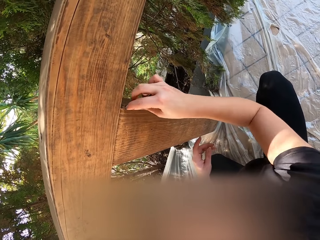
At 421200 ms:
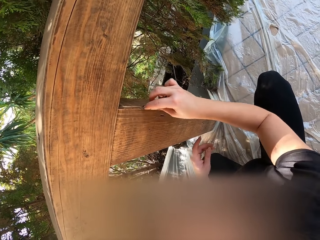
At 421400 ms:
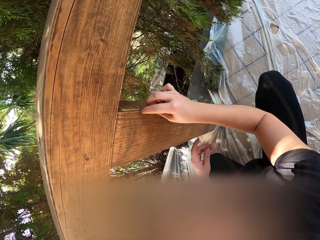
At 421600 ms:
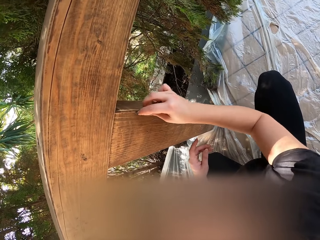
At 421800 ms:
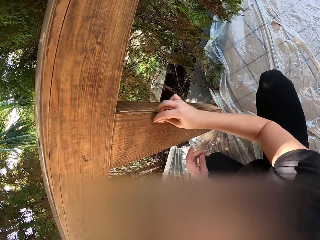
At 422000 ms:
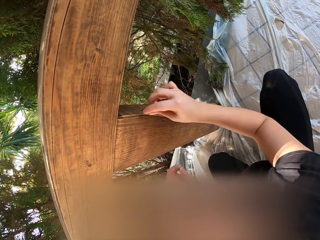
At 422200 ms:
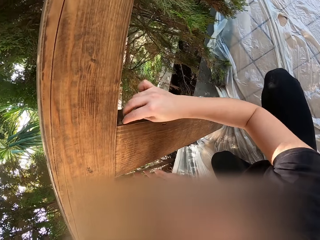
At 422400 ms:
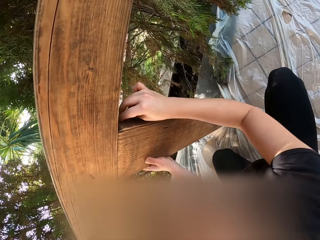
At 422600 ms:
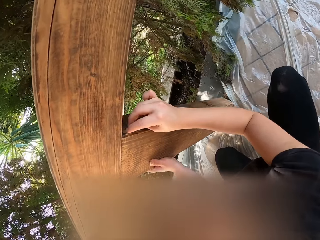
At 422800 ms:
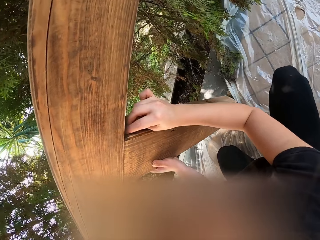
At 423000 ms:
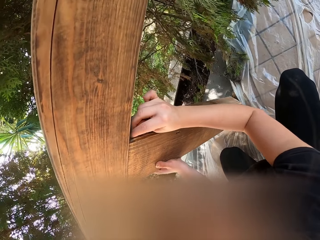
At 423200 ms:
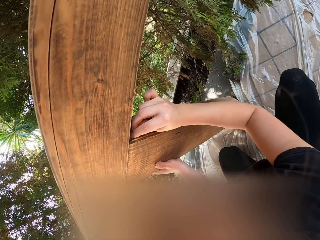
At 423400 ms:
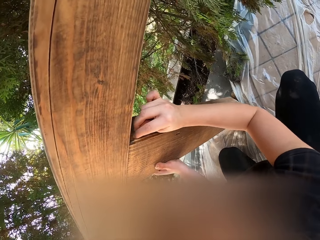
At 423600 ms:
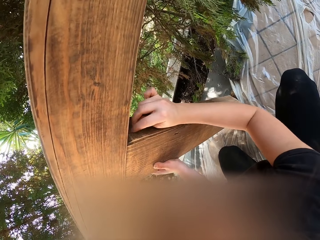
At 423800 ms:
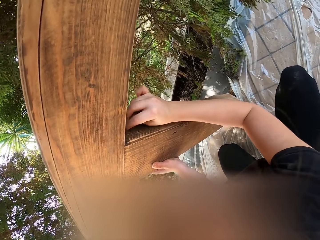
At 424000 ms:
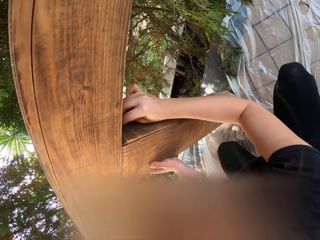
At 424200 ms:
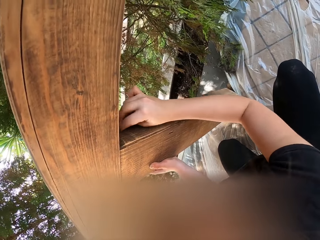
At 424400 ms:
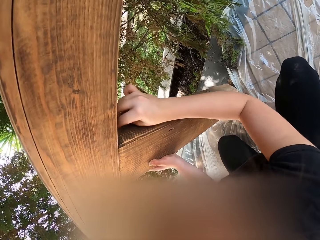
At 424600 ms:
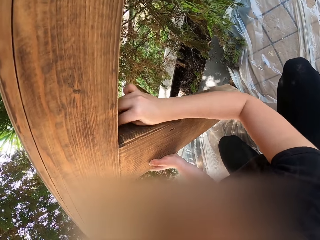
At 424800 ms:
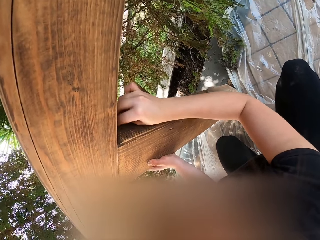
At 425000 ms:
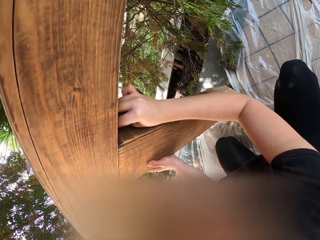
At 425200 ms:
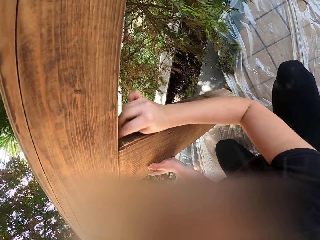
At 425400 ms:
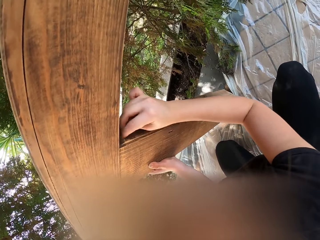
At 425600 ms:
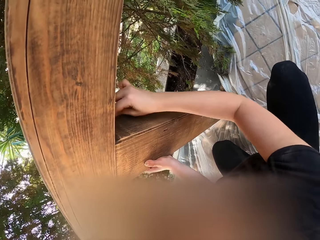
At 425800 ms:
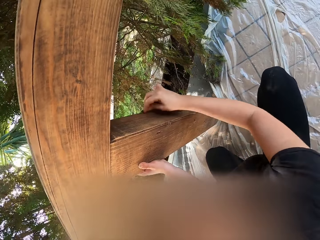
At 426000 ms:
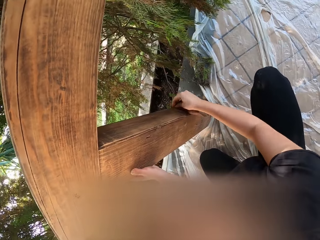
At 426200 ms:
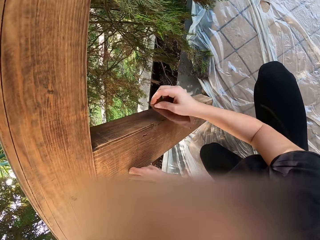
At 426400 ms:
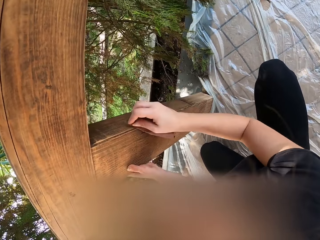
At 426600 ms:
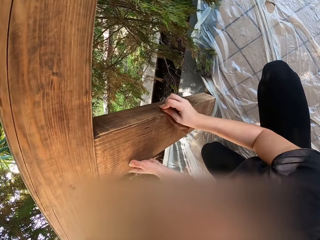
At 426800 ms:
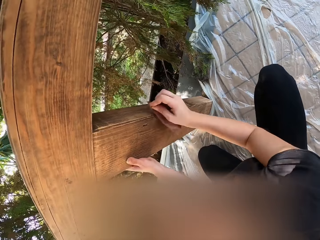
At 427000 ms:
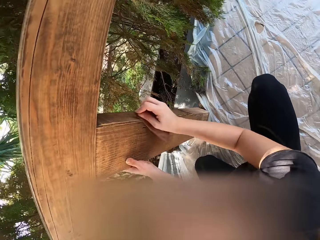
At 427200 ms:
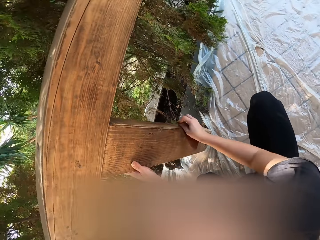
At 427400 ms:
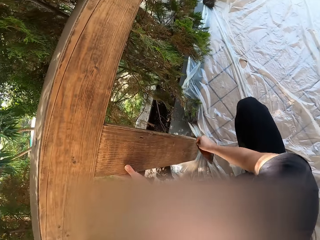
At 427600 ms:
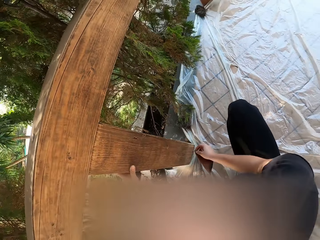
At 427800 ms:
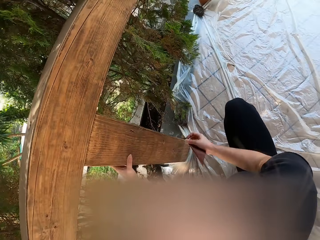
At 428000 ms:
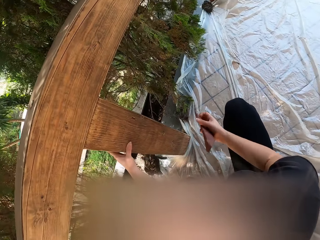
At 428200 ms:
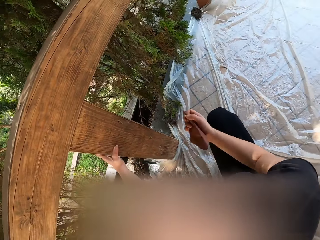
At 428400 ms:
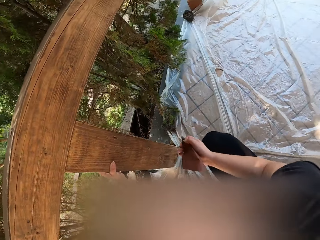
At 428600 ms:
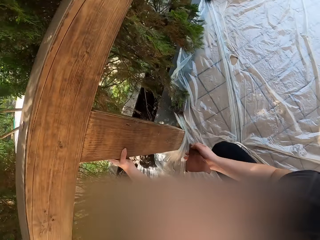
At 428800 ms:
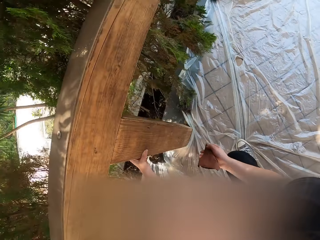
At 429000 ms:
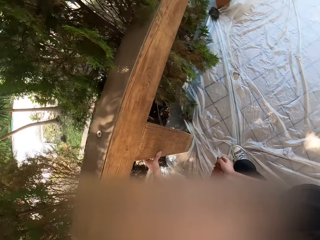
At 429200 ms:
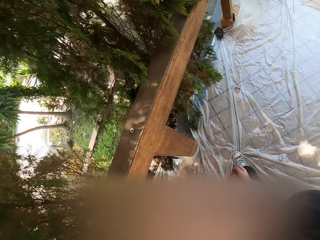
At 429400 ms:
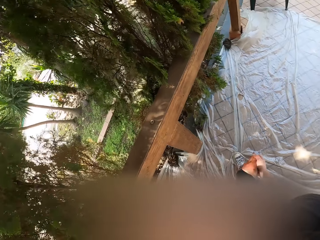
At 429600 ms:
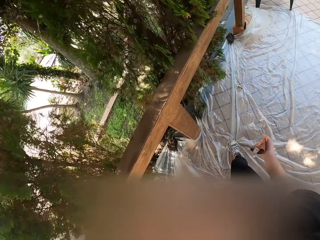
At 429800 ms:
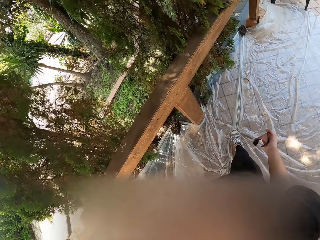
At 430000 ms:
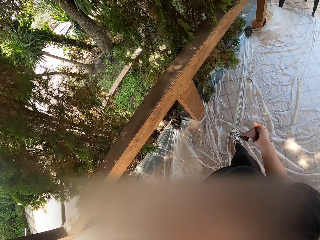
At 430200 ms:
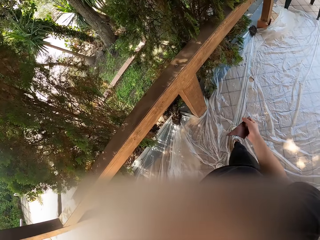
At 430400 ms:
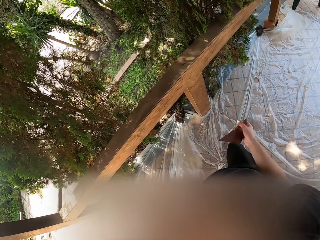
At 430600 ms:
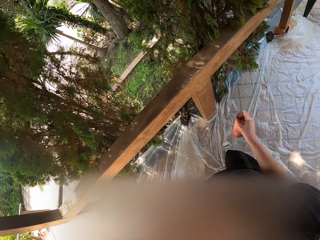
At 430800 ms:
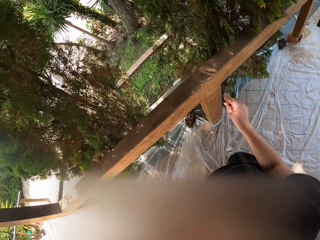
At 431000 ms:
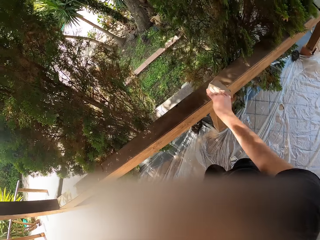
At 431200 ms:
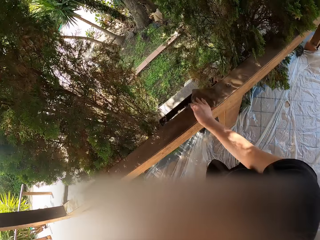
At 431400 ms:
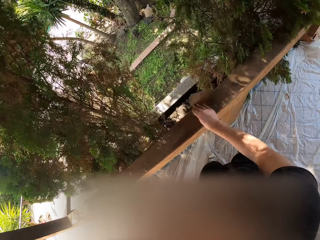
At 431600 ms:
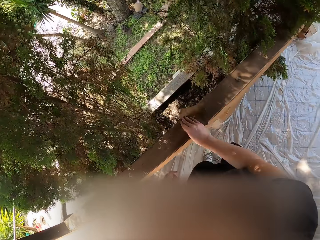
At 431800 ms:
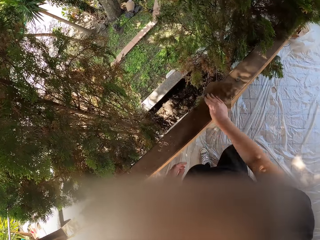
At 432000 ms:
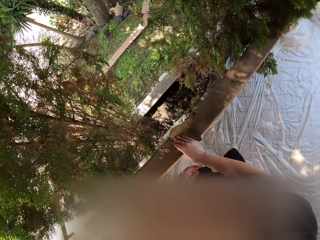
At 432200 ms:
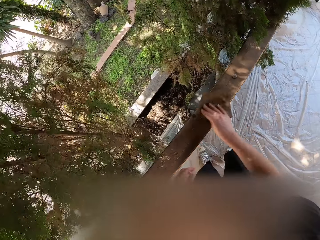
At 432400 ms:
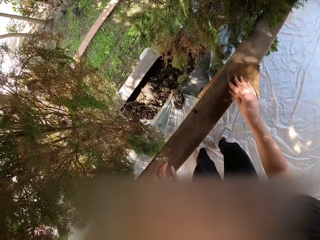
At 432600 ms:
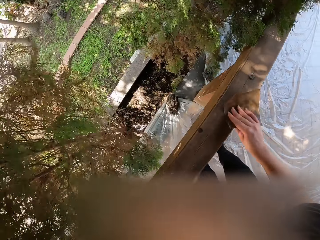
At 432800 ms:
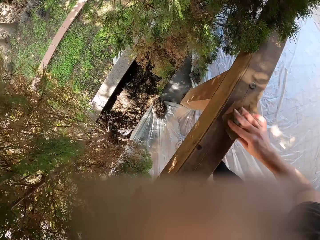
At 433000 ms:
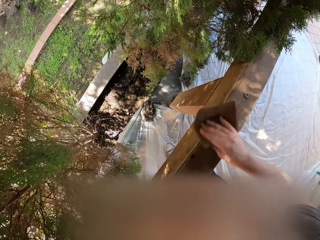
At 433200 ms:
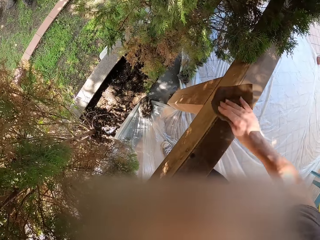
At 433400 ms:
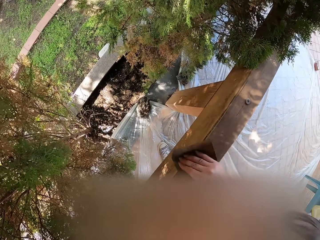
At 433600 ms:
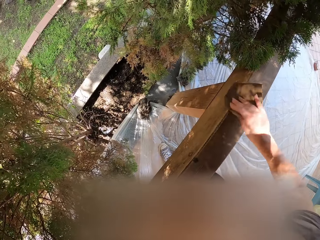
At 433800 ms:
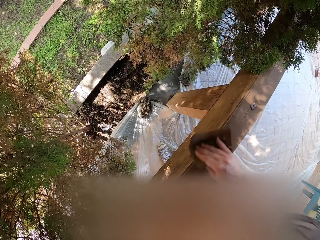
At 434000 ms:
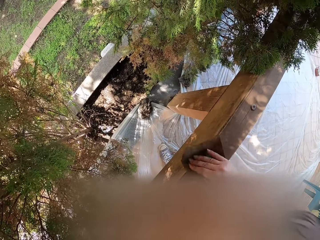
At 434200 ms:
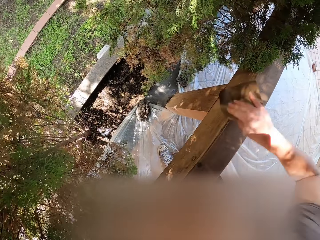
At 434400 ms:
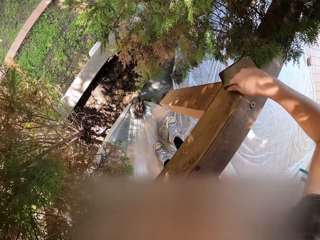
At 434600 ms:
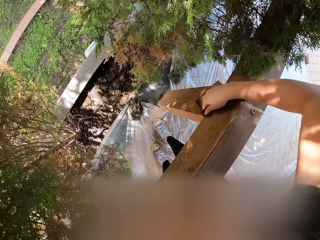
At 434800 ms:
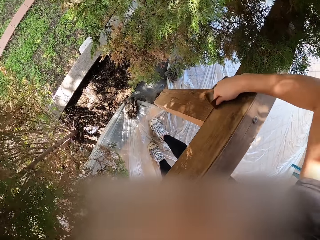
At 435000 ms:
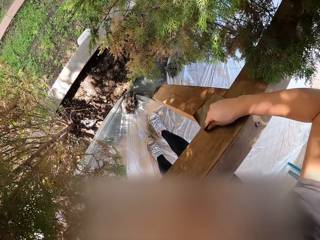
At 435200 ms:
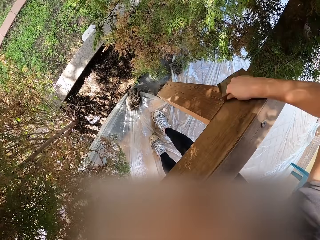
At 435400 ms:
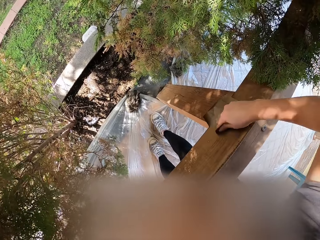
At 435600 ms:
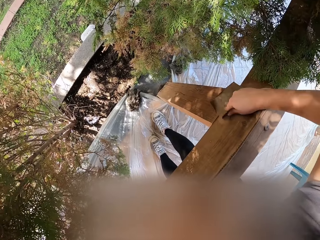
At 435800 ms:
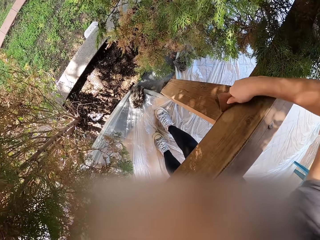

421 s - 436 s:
The camera wearer holds the wood with the left hand. They smoothen the wood. They hold the sandpaper. They stand beside the wood. They look at the wood. They smoothen the wood. They put the hand on the wood. They smoothen the wood.

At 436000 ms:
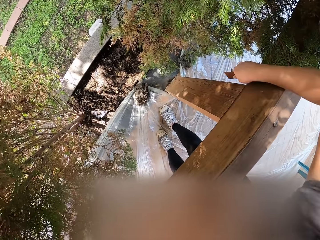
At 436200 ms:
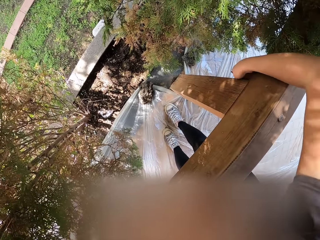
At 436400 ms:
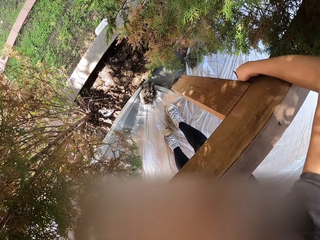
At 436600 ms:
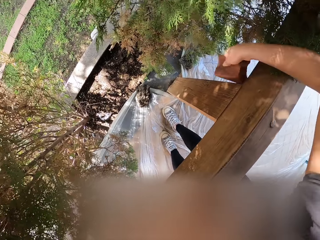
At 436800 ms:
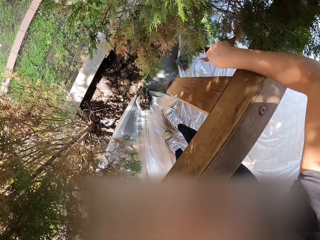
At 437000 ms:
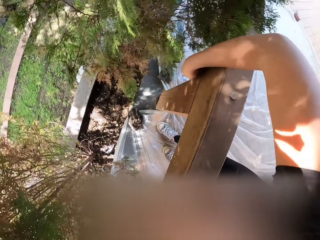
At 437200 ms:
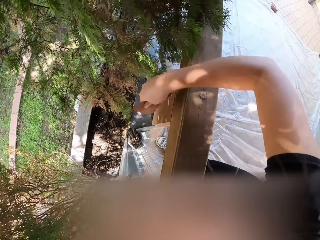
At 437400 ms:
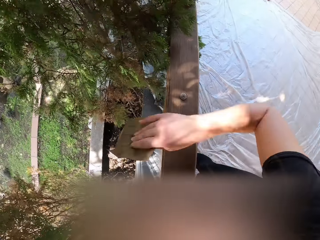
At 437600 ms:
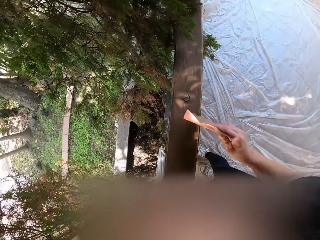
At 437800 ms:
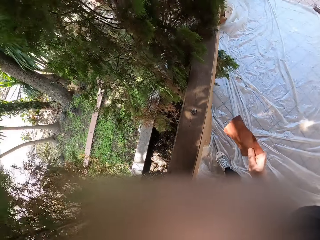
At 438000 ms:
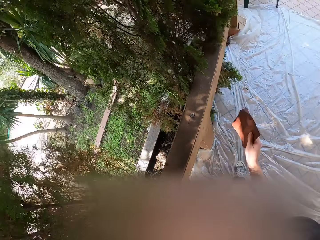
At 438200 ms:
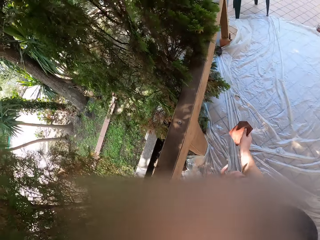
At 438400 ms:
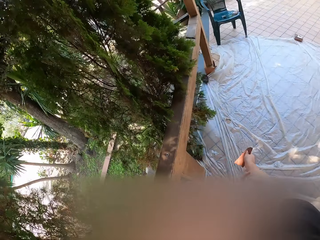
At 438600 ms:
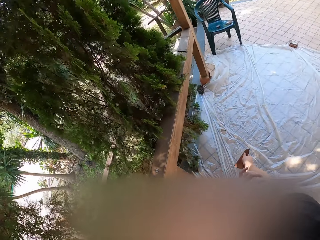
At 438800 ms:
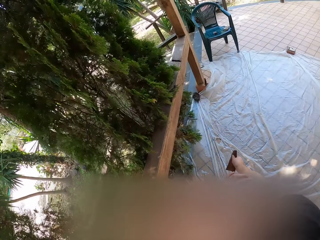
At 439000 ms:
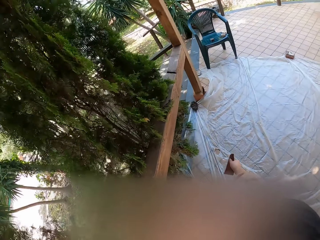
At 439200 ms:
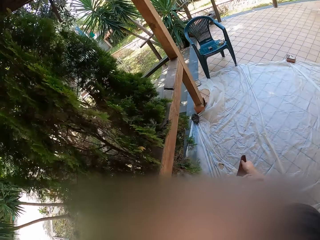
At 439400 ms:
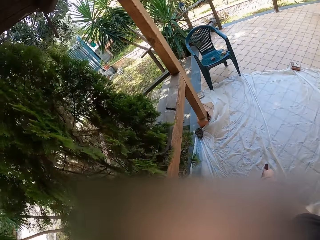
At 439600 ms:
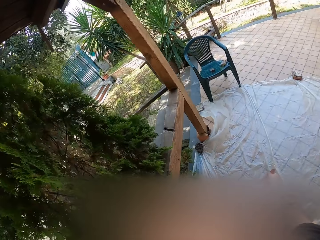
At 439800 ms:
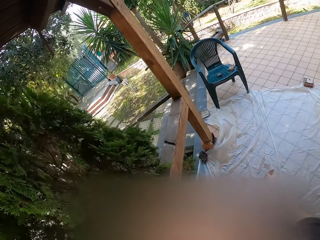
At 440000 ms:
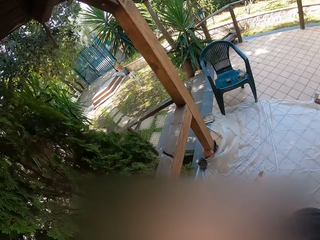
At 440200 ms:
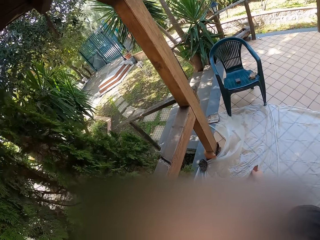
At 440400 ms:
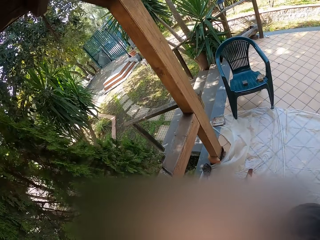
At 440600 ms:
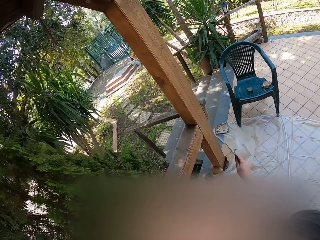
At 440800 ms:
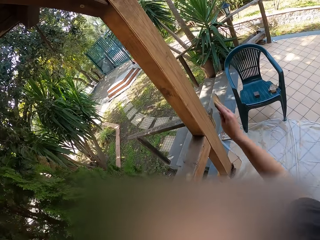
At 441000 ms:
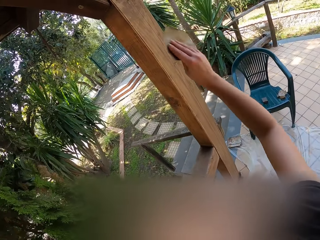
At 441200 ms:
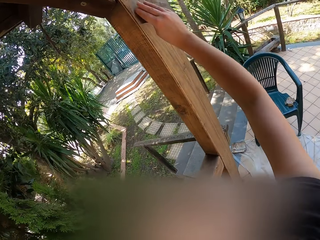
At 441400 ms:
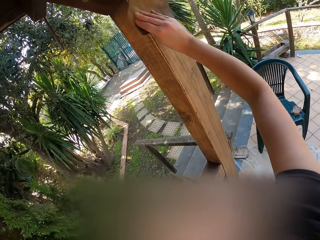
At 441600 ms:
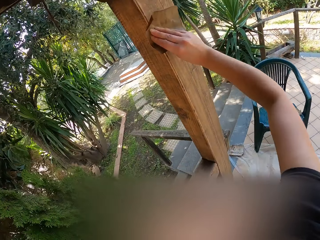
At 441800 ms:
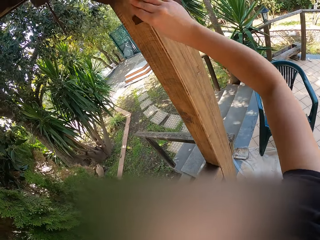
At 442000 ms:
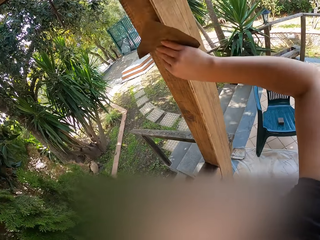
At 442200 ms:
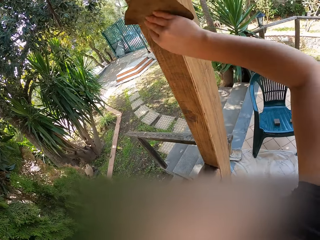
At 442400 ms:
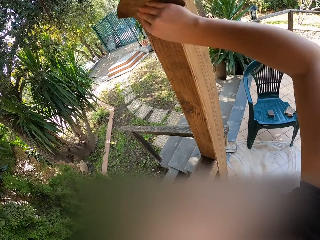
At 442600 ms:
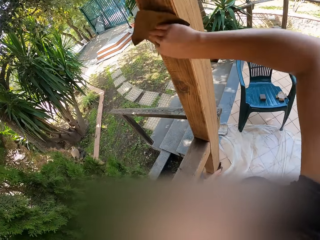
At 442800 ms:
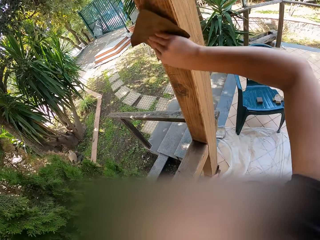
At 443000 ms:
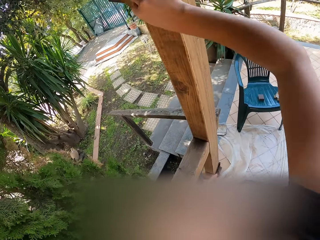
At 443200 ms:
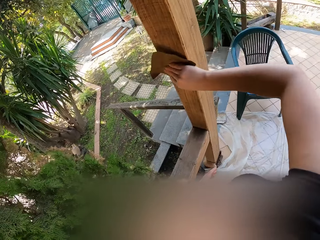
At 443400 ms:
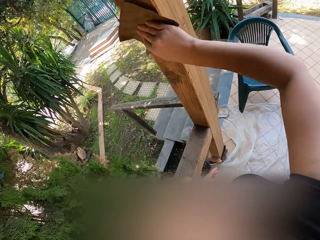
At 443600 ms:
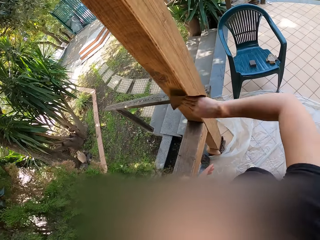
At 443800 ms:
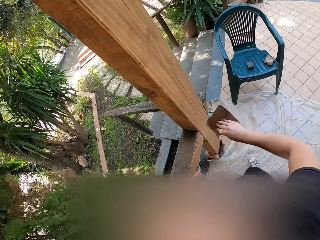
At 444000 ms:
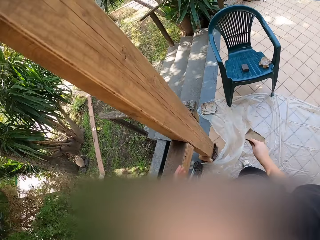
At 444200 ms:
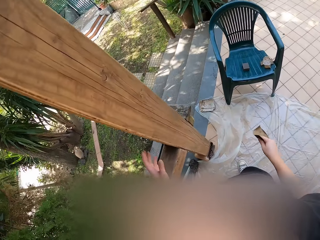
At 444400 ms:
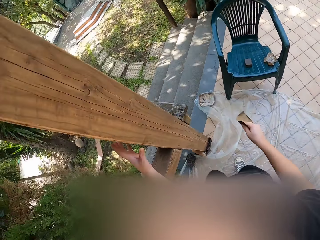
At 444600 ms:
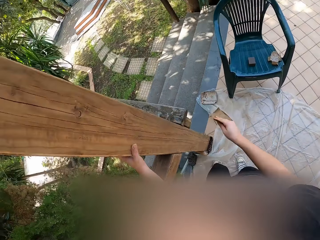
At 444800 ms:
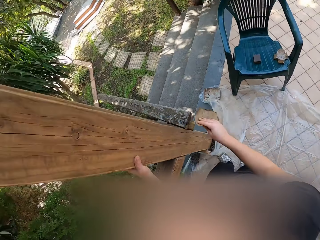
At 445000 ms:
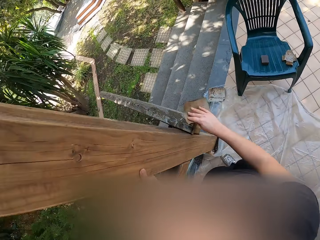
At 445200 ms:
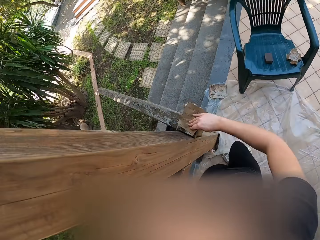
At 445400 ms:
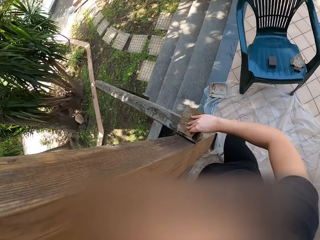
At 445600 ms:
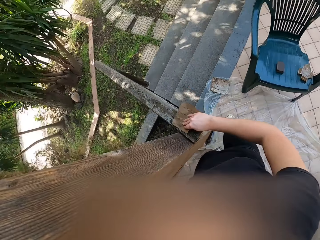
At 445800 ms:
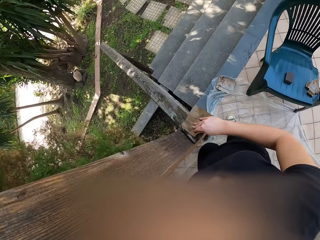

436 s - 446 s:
The camera wearer holds the sandpaper. They scratch the right hand. They walk beside the wood outside. They smoothen the wood. They clean the wood with the sandpaper. They hold the sandpaper. They hold the wood with the left hand. They smoothen the wood.
